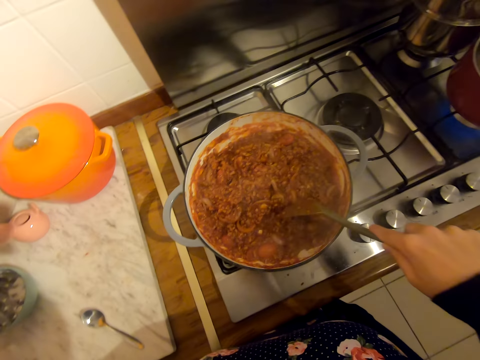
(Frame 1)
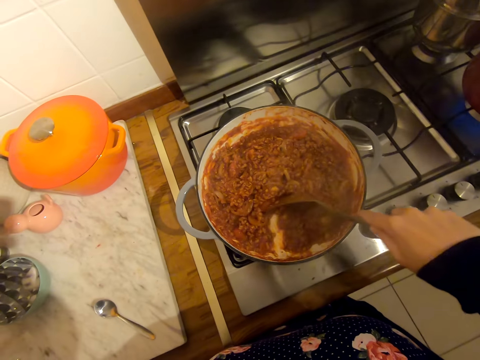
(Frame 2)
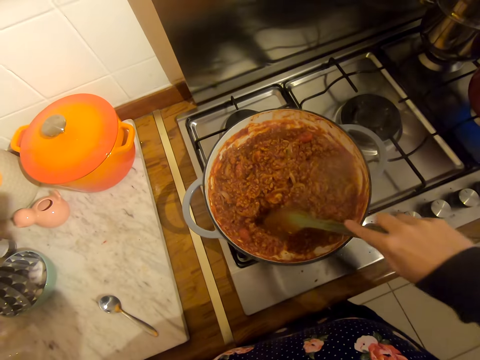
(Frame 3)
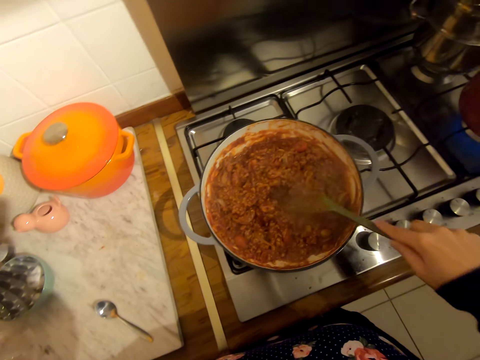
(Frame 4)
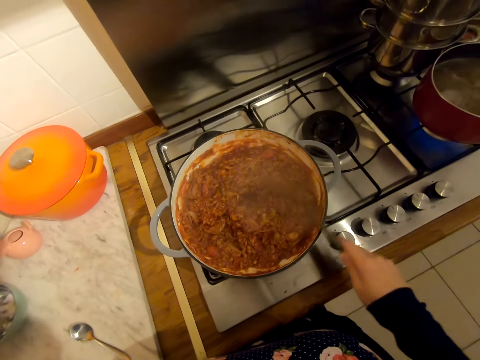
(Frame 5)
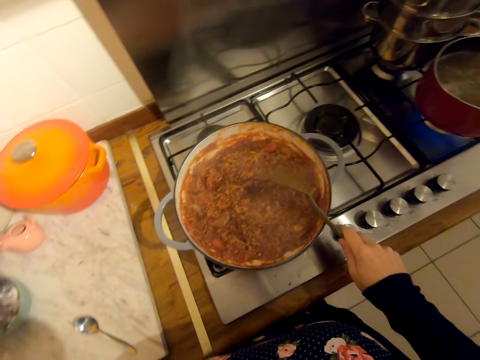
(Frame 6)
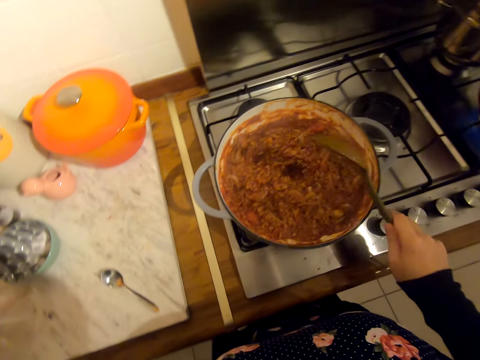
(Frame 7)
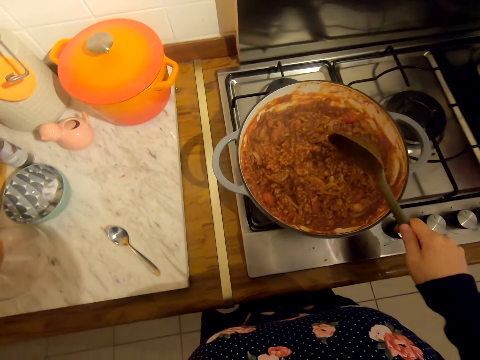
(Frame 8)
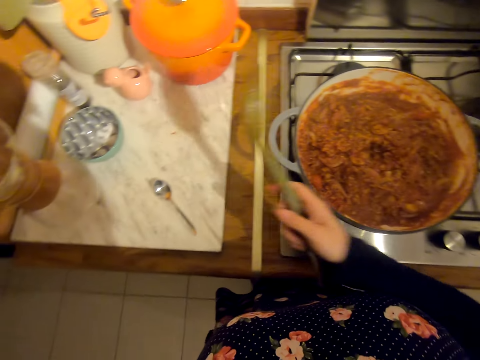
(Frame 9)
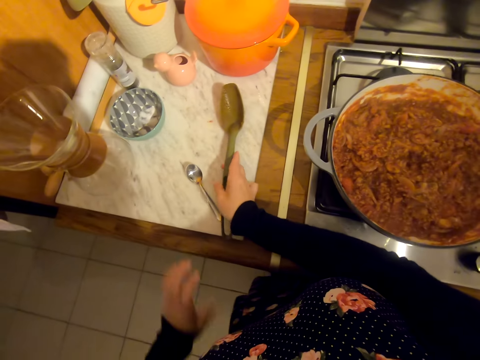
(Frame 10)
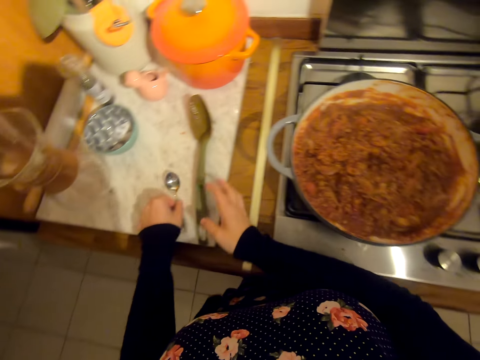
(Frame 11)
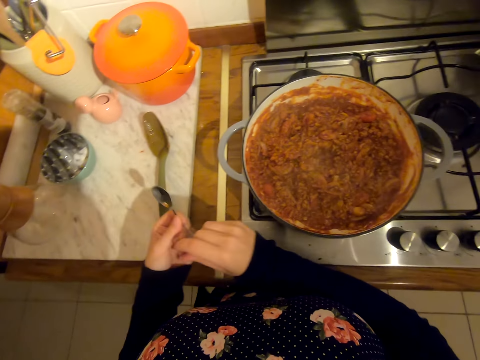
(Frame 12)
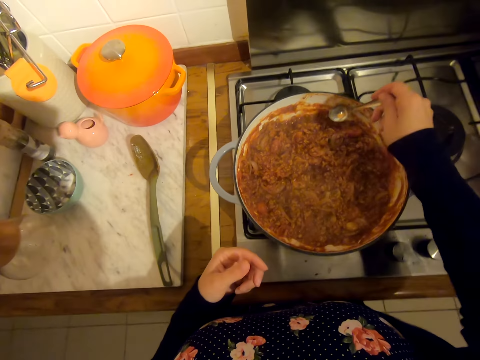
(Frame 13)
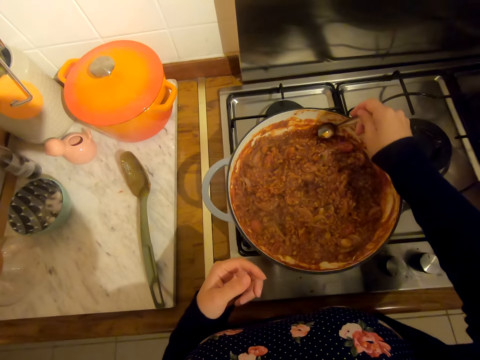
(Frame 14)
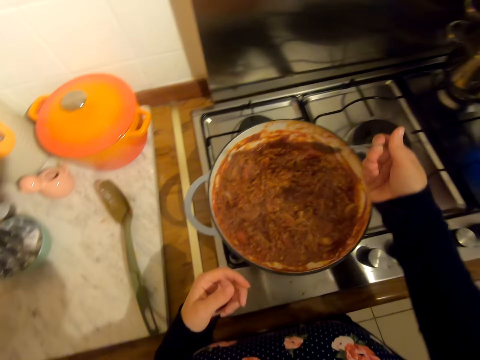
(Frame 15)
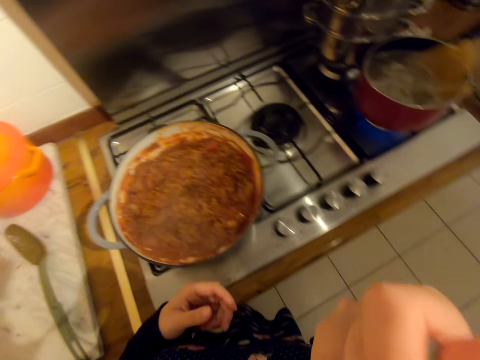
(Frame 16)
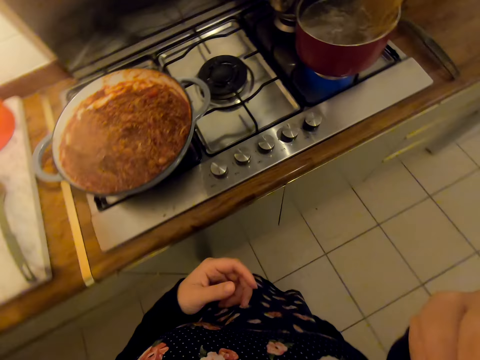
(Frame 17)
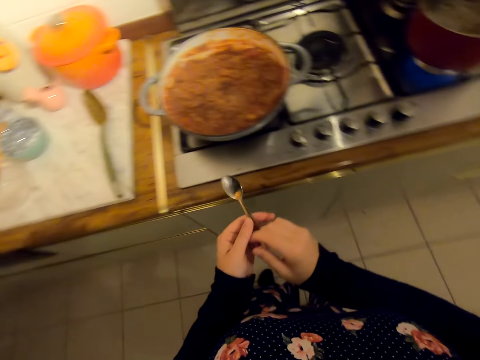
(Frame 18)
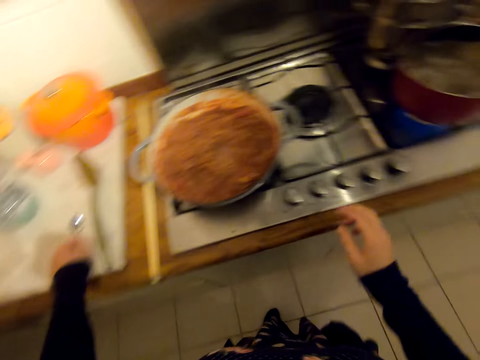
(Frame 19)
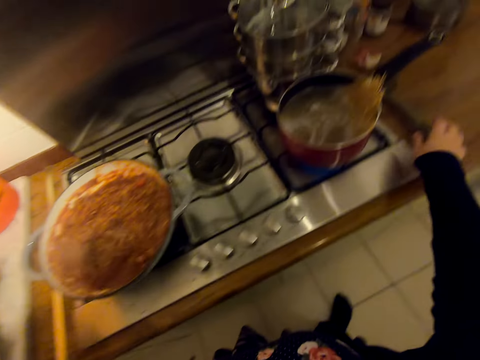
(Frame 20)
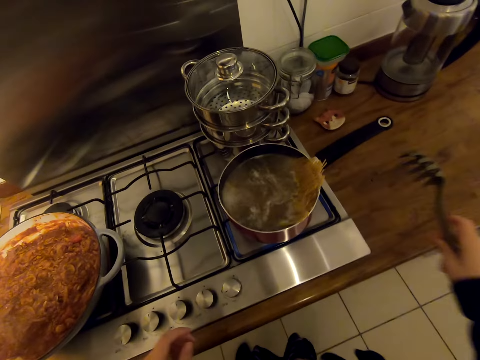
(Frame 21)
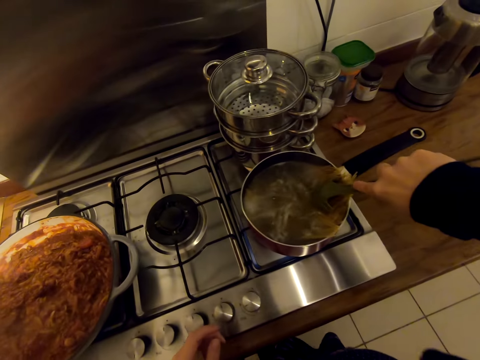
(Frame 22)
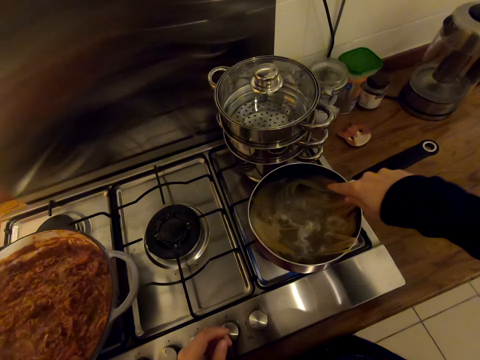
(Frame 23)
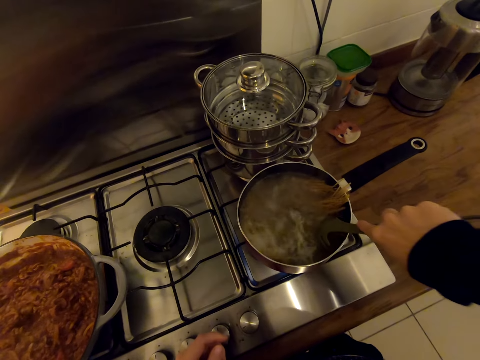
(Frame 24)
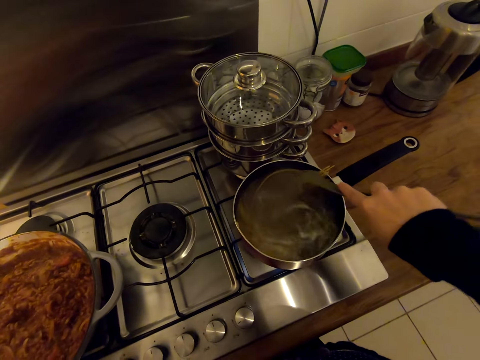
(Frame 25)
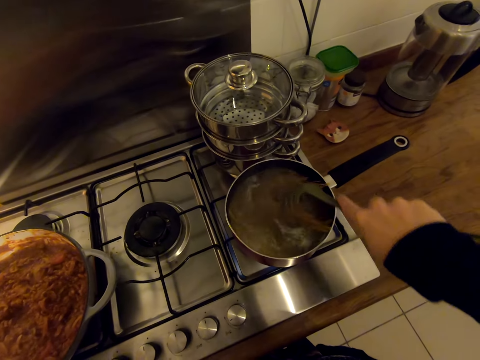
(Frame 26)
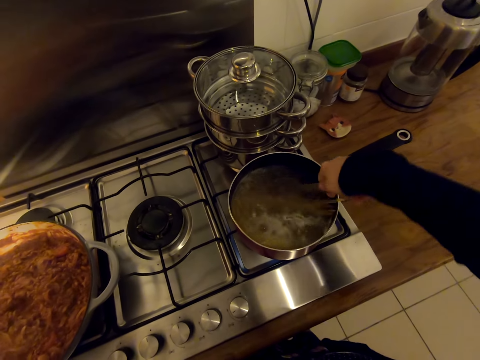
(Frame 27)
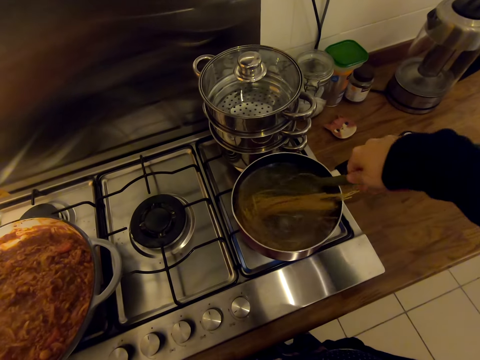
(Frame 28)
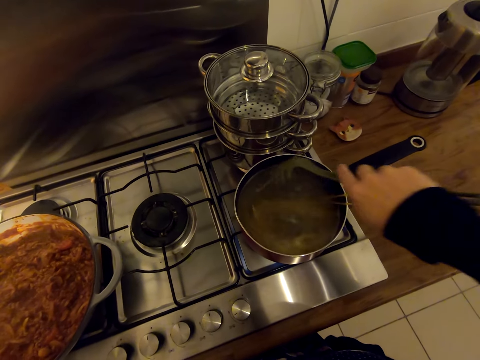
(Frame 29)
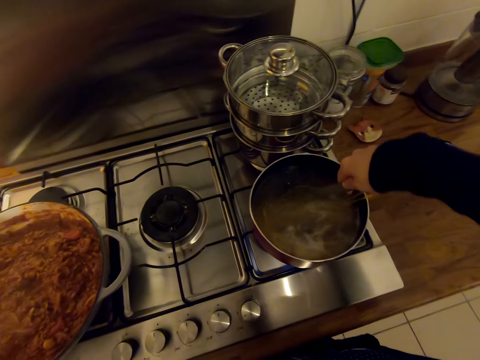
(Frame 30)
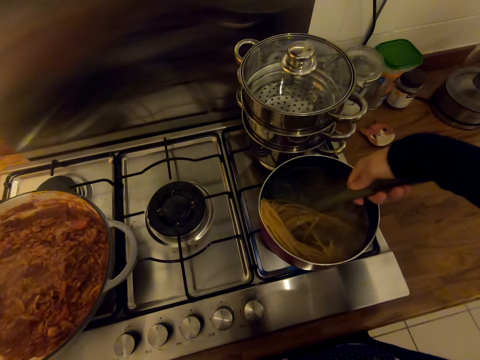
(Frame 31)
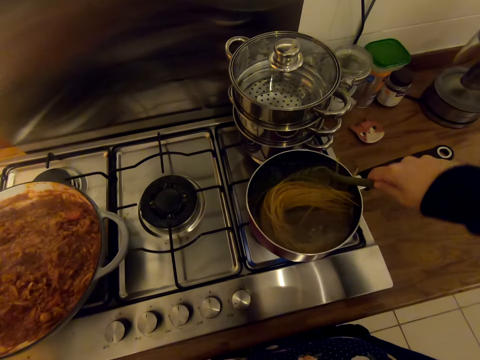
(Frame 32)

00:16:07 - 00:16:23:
The camera wearer puts a serving spoon on the countertop. They pick up a small steel spoon on the countertop. They taste the food from the pot with the steel spoon. They put the steel spoon on the countertop. They pick up something on the countertop. They stir the spaghetti in the cooking pot.

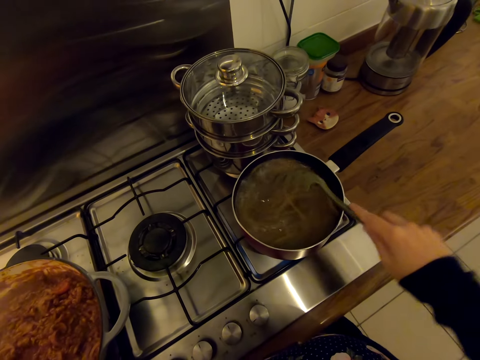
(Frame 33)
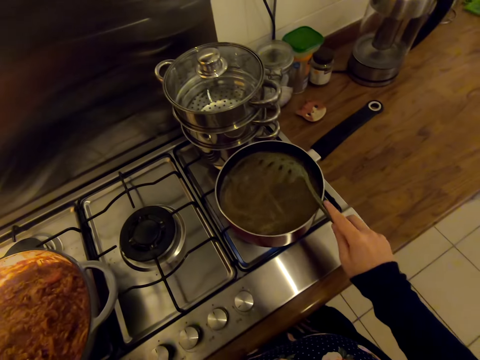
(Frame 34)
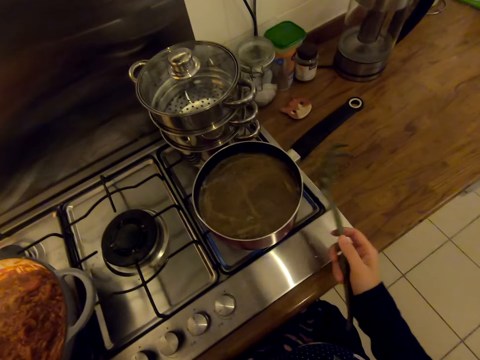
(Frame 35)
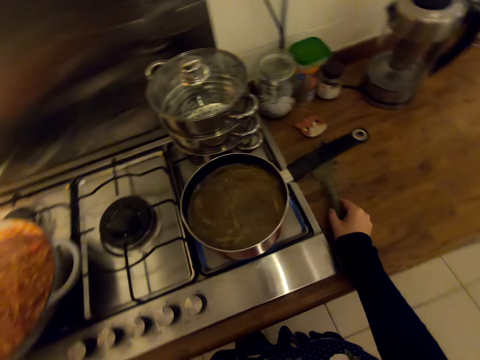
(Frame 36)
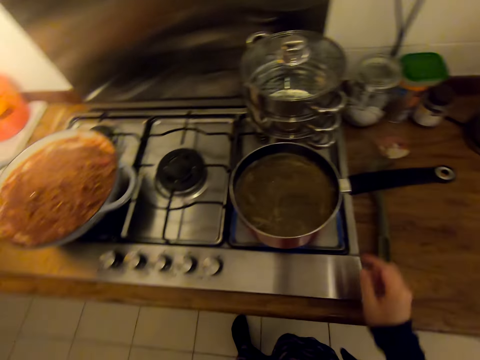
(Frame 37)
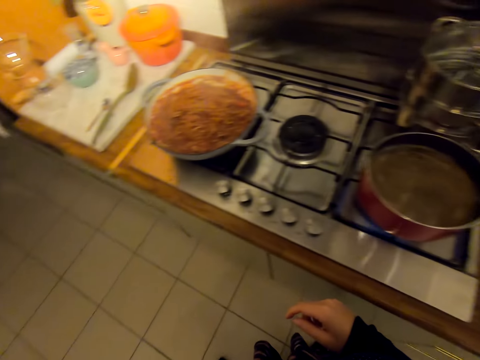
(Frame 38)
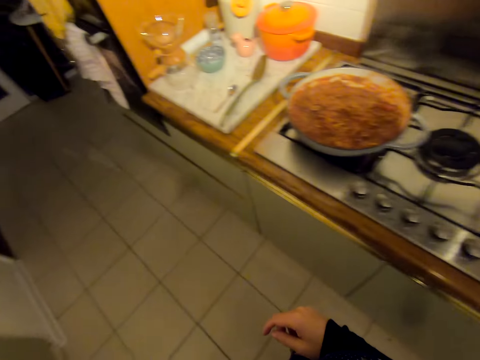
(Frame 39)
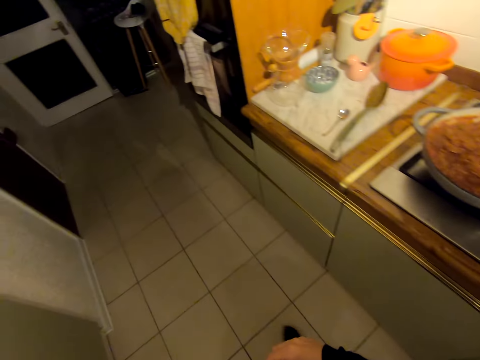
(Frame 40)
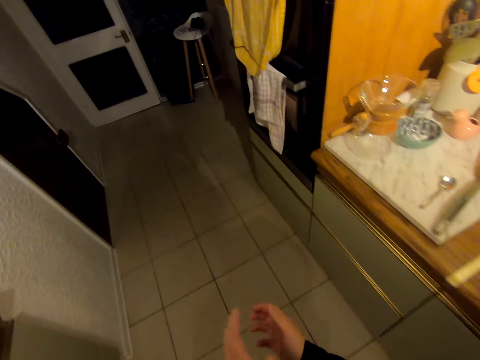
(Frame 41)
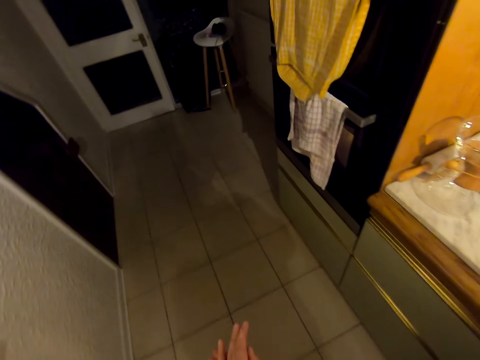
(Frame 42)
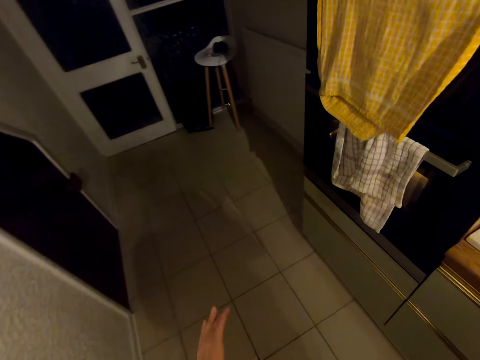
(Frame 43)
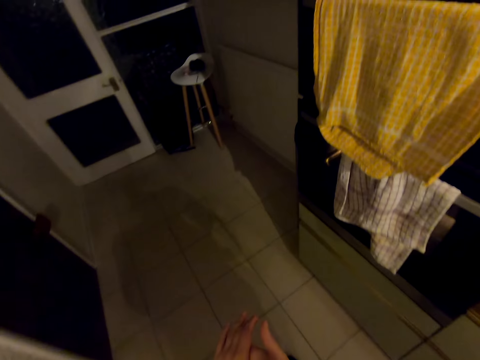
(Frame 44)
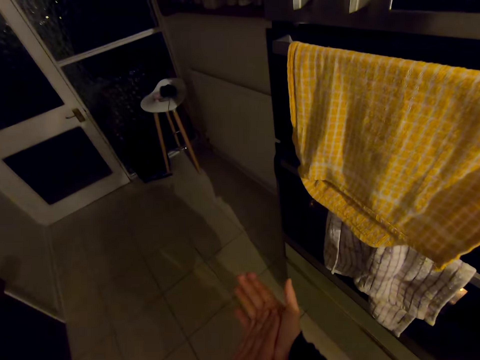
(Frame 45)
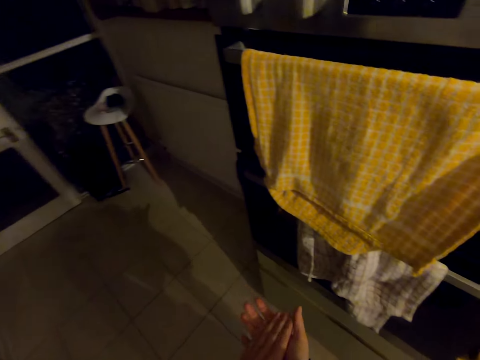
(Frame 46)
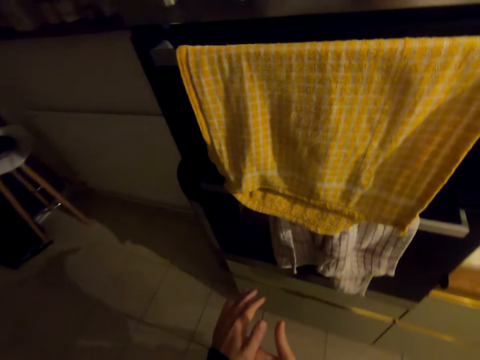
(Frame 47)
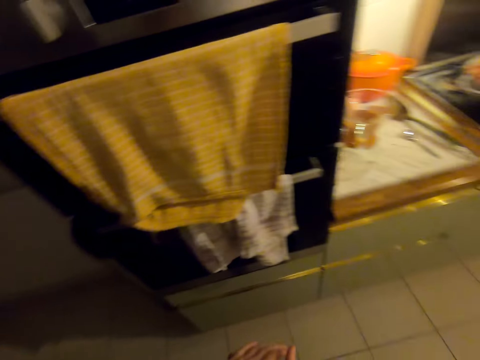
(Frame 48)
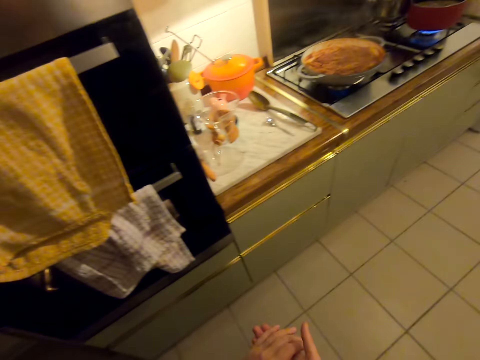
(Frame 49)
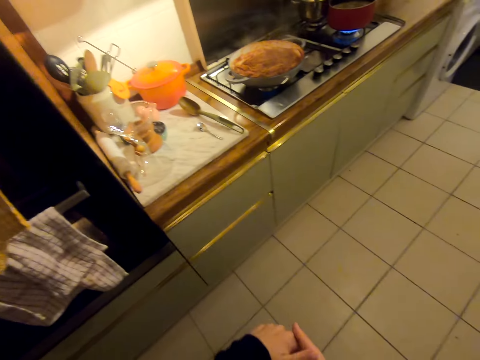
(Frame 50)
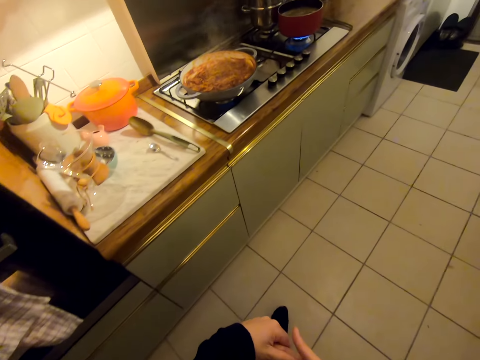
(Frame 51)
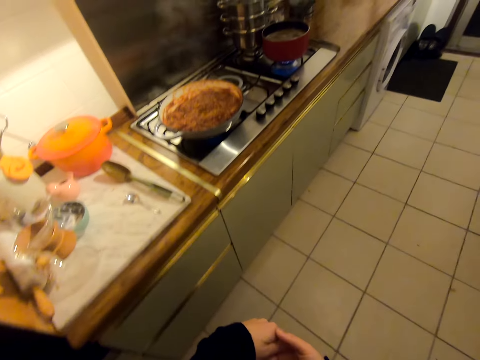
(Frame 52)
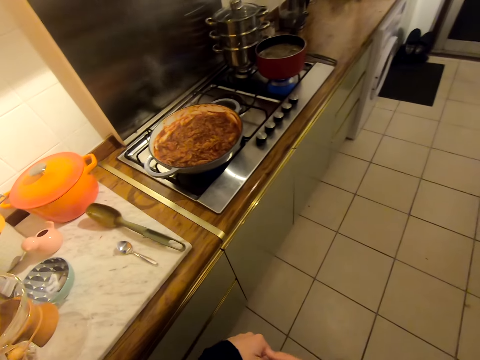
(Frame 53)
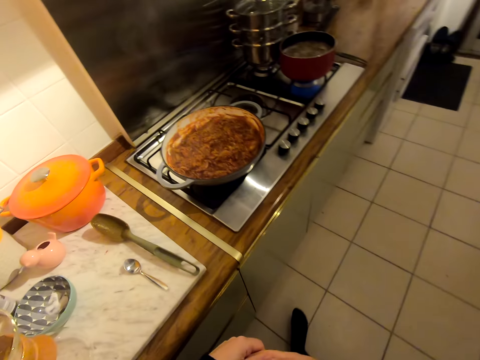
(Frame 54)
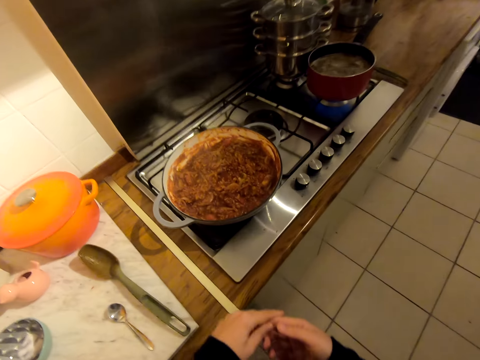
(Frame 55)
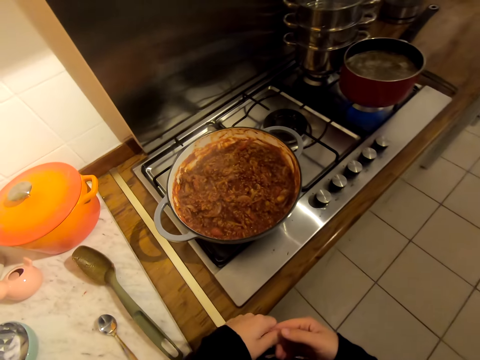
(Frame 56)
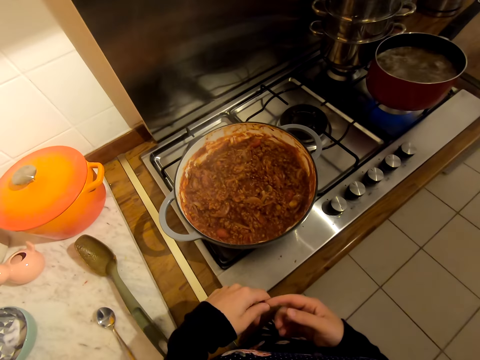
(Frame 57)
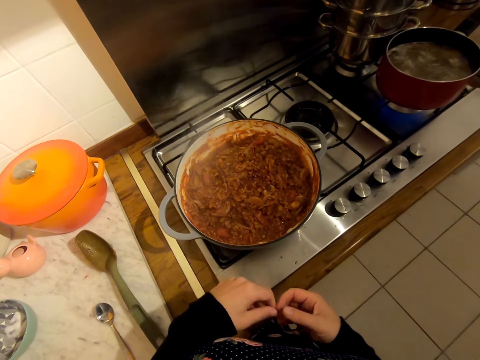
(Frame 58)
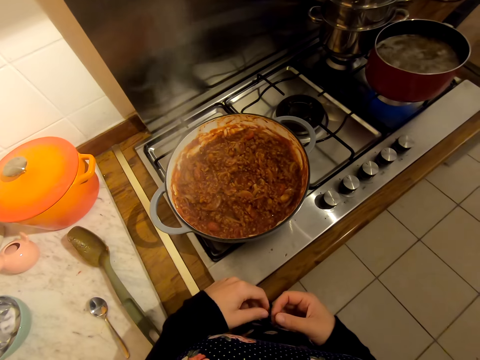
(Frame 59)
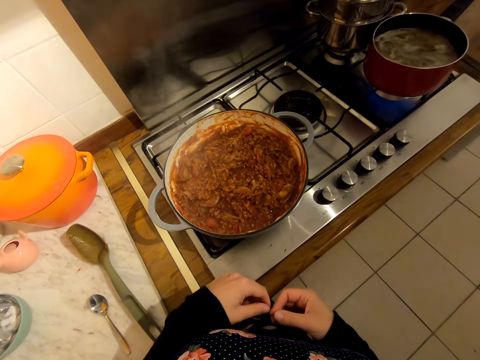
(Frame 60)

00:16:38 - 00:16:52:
The camera wearer puts down a spoon. They pick up something on the countertop. They walk on the floor. They stand on the floor. They walk on the floor. They stand on the floor.
